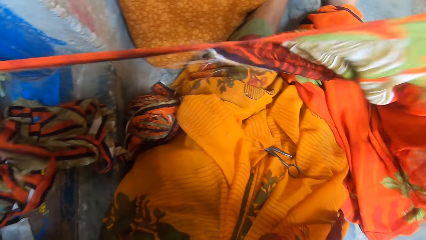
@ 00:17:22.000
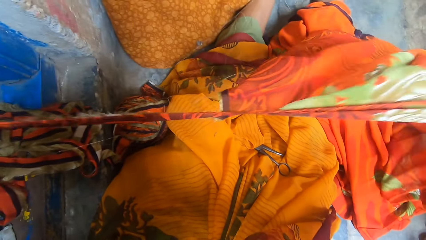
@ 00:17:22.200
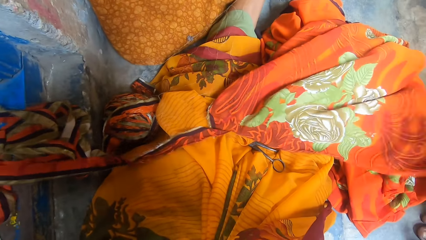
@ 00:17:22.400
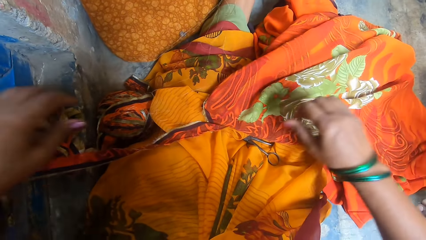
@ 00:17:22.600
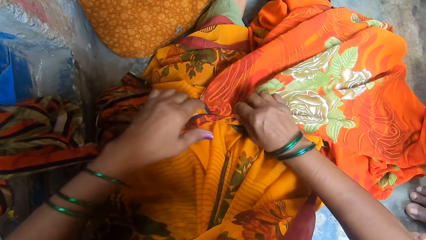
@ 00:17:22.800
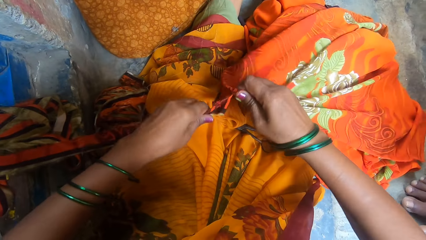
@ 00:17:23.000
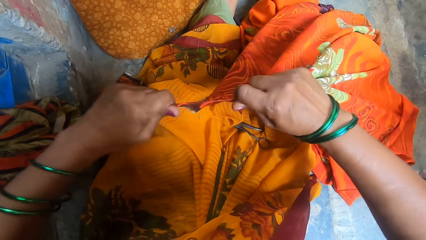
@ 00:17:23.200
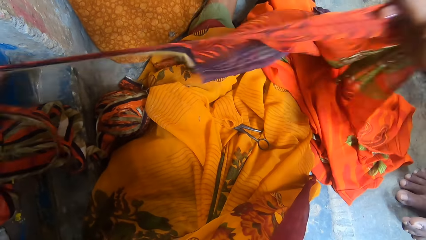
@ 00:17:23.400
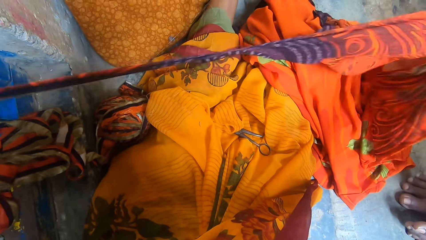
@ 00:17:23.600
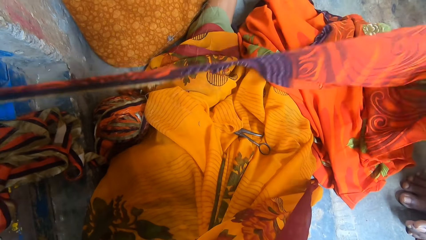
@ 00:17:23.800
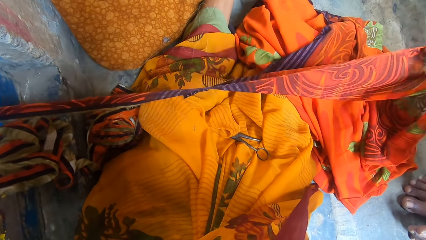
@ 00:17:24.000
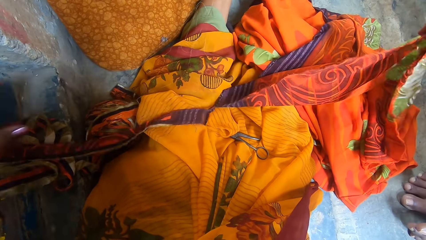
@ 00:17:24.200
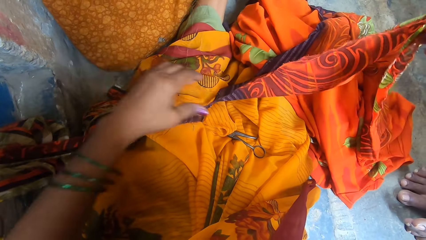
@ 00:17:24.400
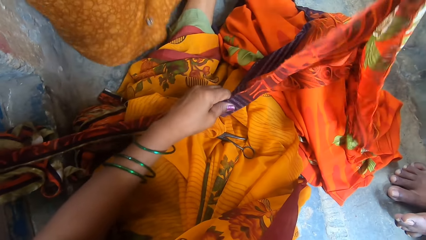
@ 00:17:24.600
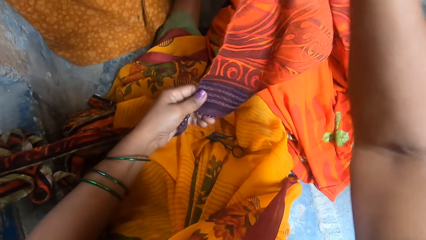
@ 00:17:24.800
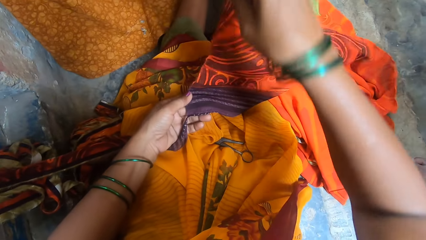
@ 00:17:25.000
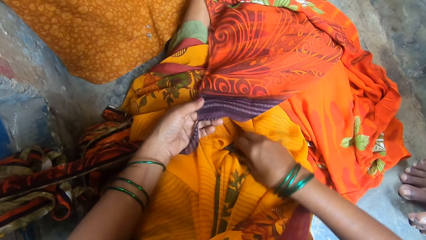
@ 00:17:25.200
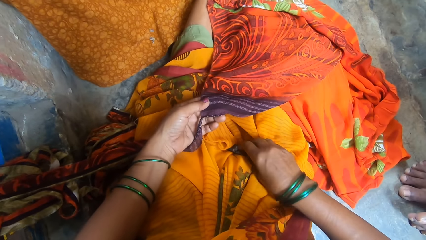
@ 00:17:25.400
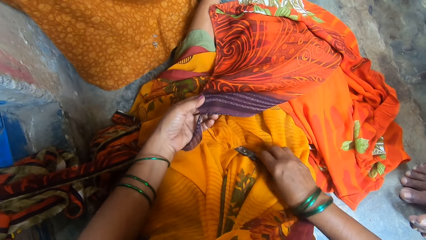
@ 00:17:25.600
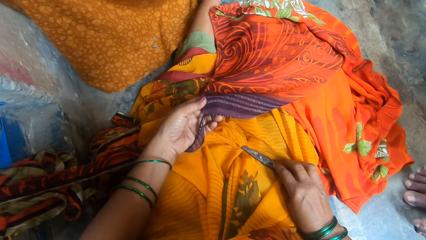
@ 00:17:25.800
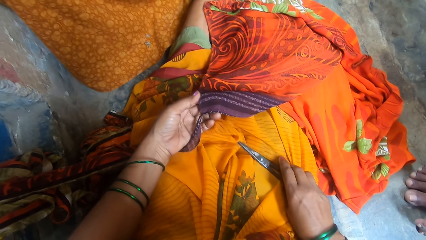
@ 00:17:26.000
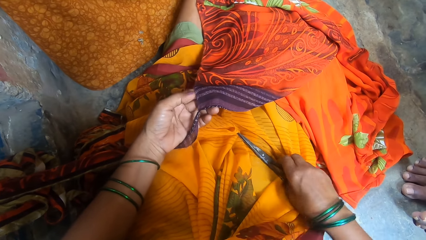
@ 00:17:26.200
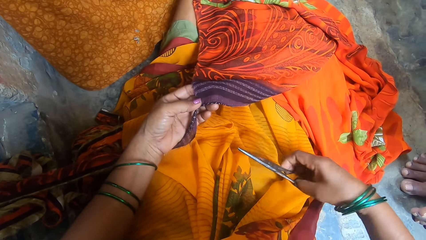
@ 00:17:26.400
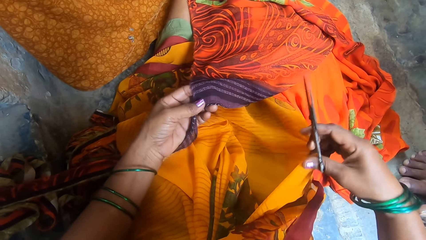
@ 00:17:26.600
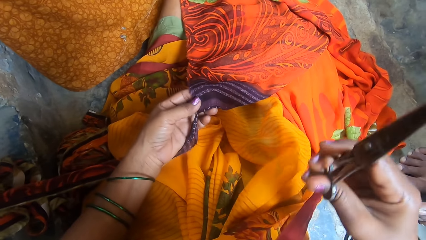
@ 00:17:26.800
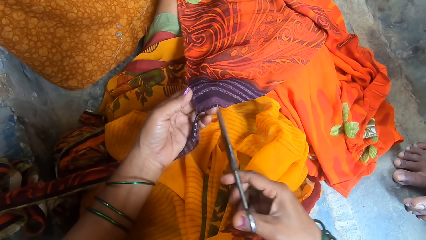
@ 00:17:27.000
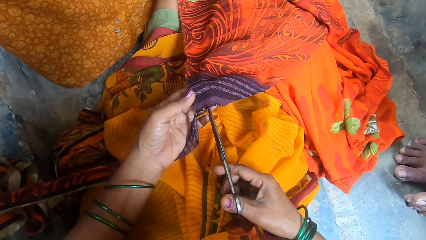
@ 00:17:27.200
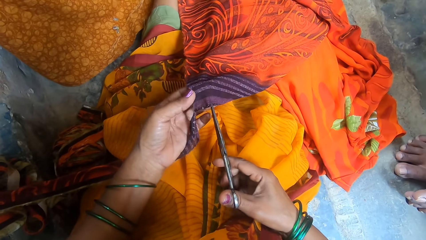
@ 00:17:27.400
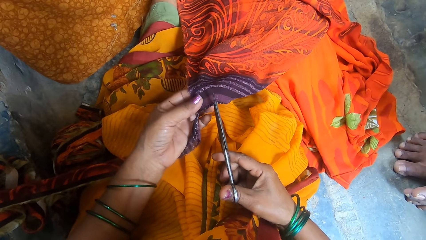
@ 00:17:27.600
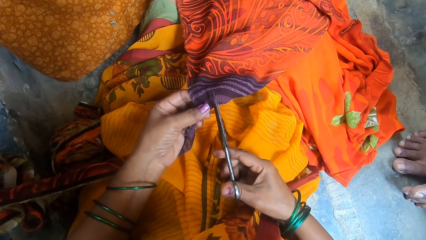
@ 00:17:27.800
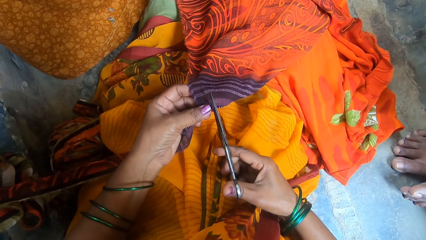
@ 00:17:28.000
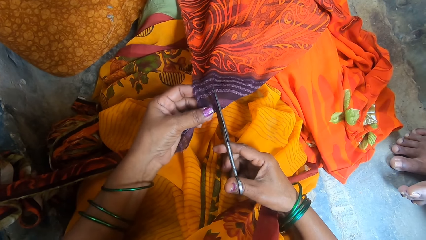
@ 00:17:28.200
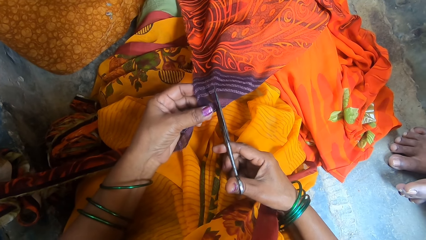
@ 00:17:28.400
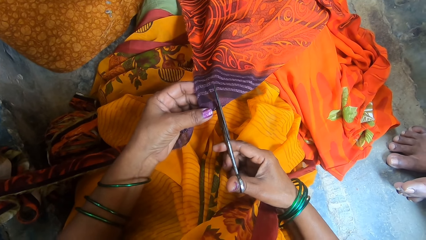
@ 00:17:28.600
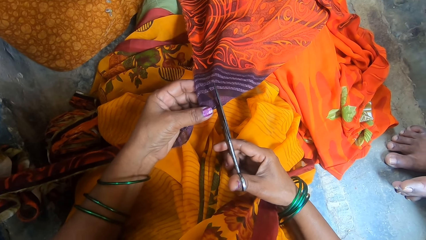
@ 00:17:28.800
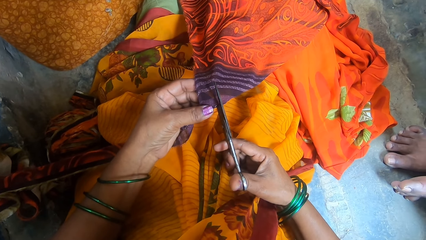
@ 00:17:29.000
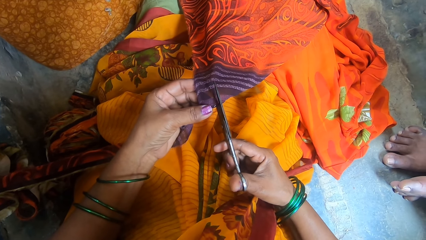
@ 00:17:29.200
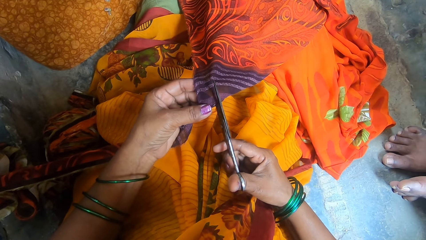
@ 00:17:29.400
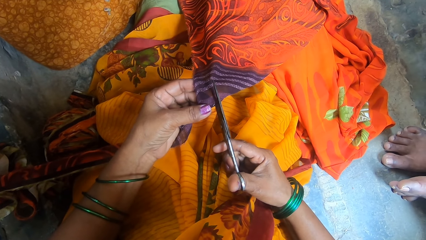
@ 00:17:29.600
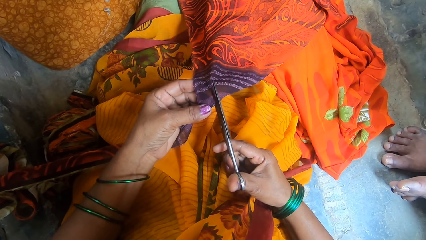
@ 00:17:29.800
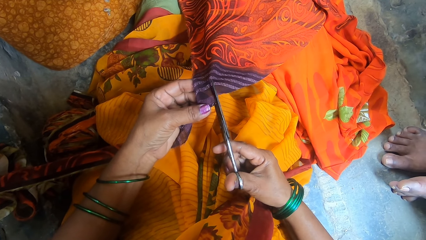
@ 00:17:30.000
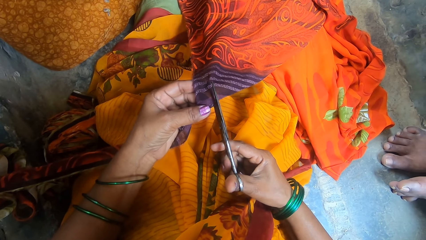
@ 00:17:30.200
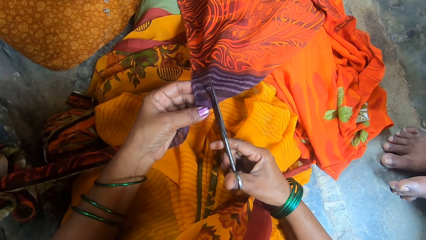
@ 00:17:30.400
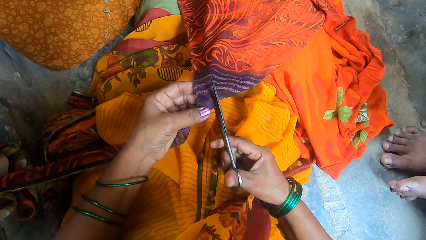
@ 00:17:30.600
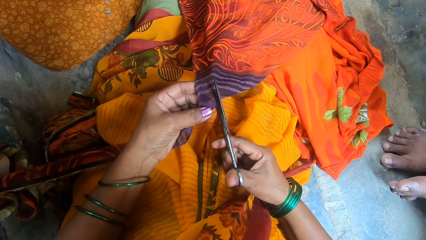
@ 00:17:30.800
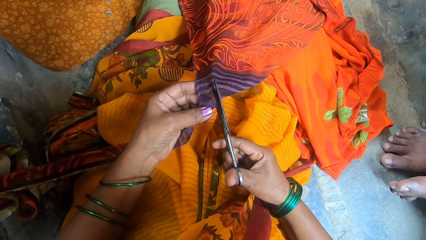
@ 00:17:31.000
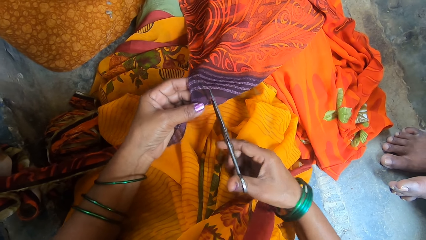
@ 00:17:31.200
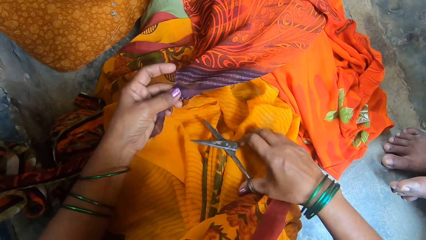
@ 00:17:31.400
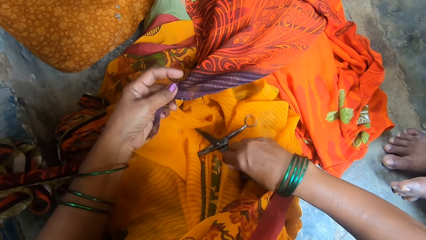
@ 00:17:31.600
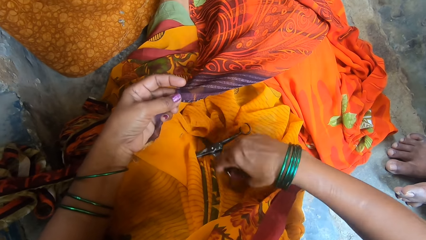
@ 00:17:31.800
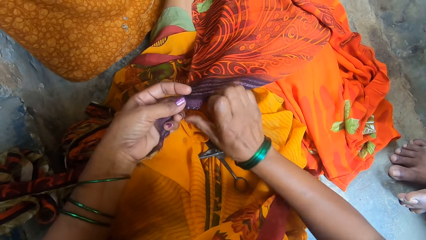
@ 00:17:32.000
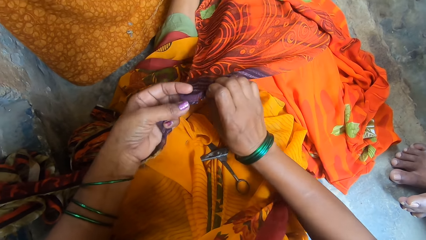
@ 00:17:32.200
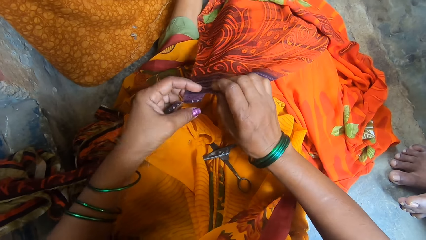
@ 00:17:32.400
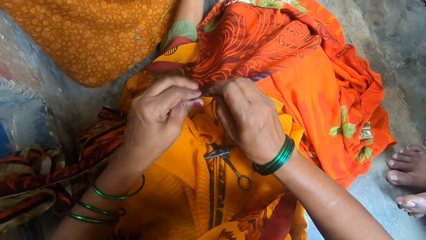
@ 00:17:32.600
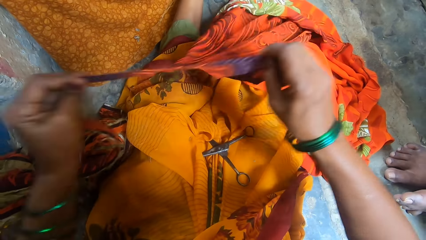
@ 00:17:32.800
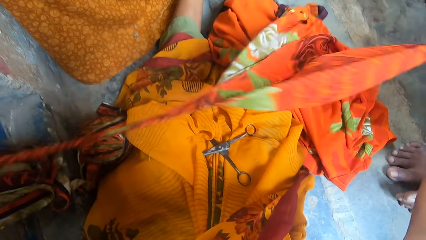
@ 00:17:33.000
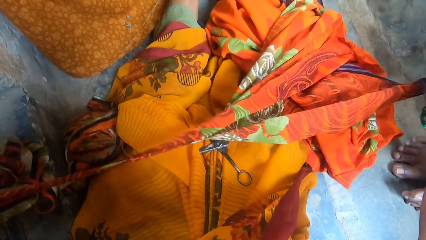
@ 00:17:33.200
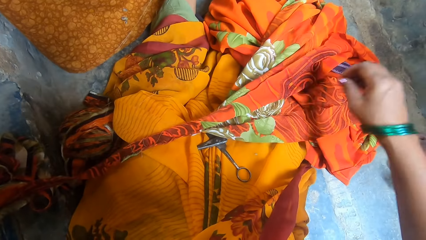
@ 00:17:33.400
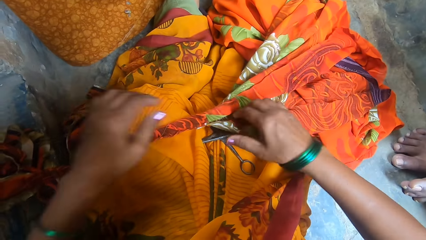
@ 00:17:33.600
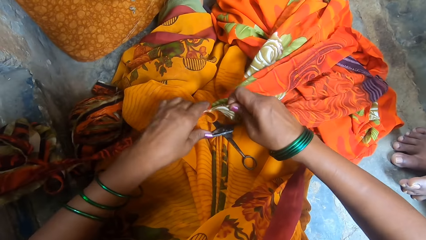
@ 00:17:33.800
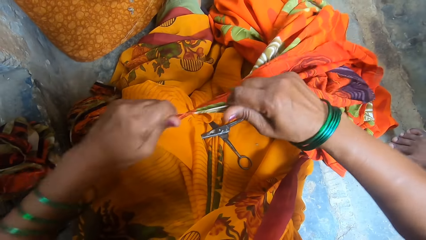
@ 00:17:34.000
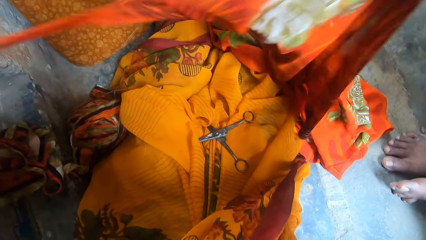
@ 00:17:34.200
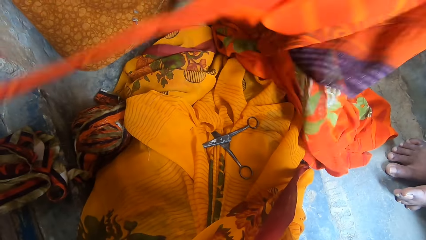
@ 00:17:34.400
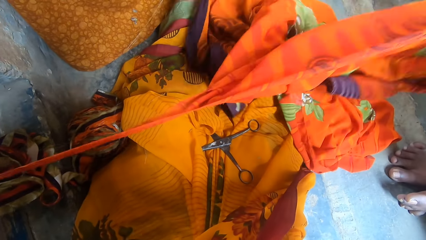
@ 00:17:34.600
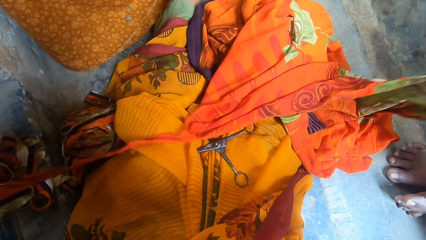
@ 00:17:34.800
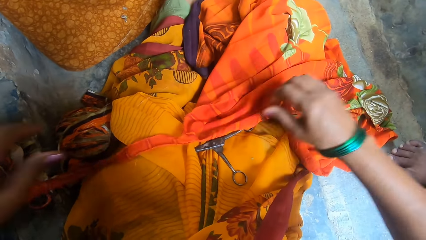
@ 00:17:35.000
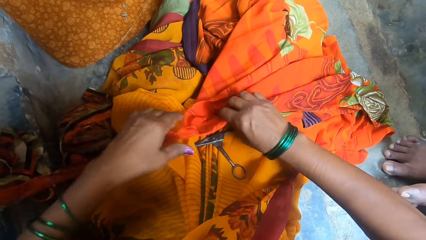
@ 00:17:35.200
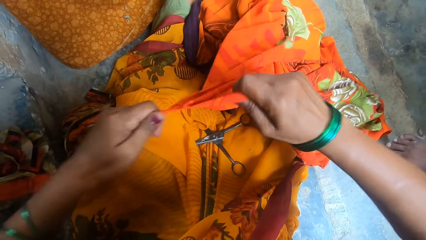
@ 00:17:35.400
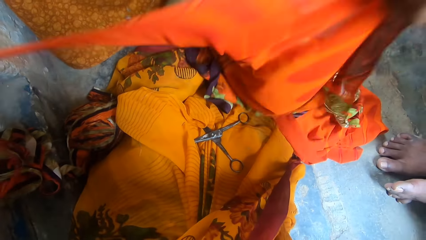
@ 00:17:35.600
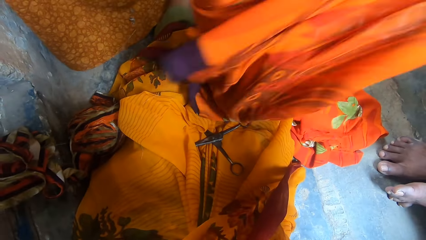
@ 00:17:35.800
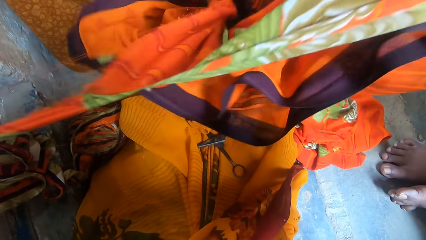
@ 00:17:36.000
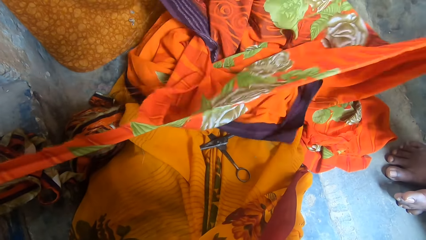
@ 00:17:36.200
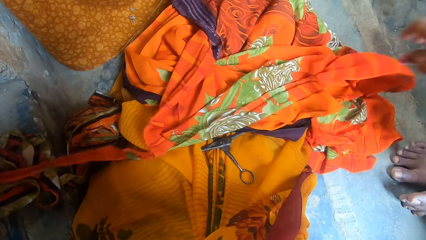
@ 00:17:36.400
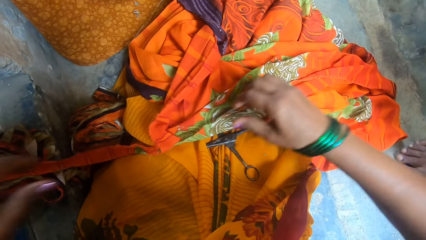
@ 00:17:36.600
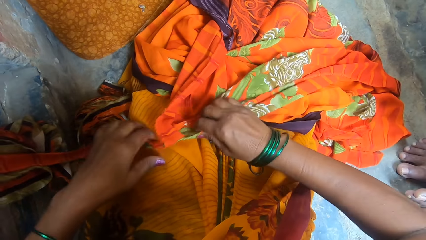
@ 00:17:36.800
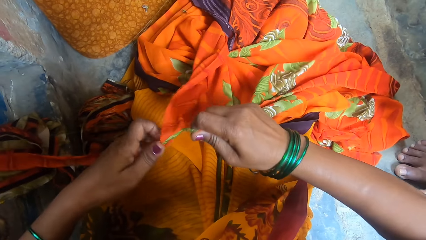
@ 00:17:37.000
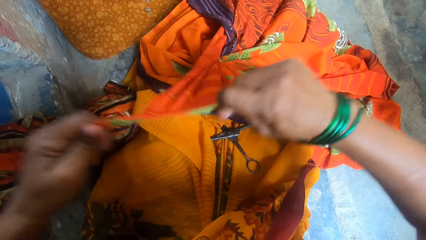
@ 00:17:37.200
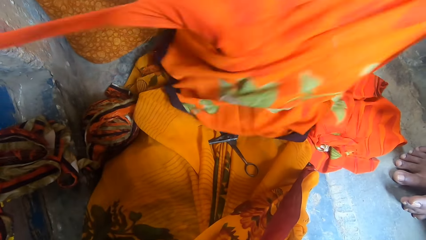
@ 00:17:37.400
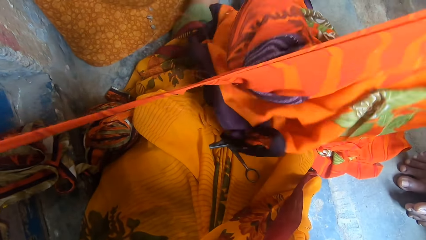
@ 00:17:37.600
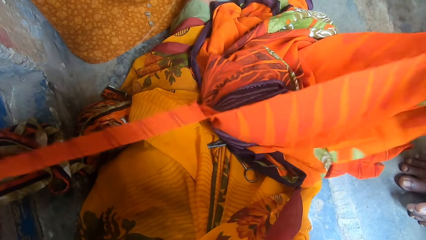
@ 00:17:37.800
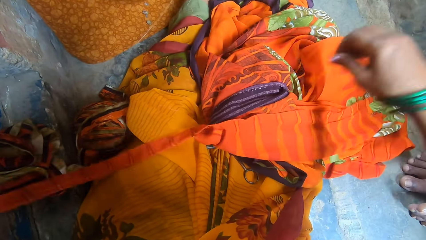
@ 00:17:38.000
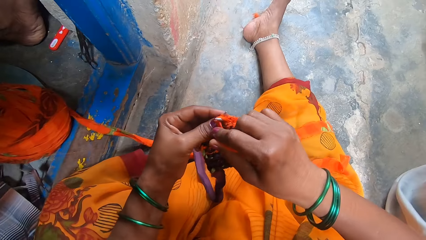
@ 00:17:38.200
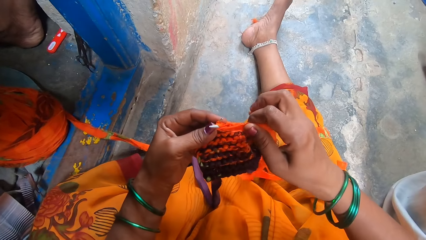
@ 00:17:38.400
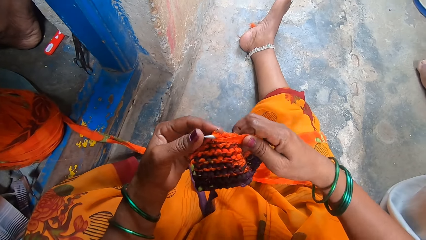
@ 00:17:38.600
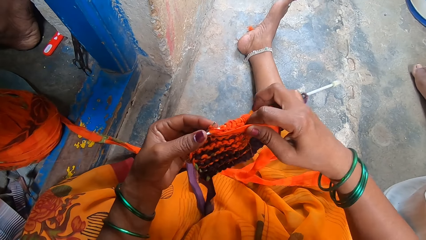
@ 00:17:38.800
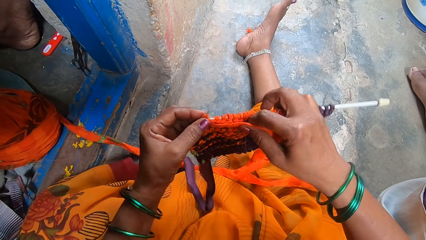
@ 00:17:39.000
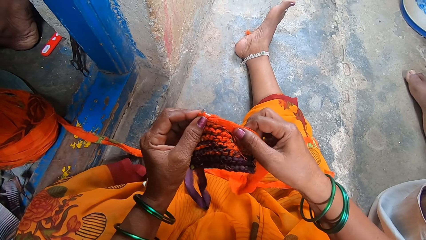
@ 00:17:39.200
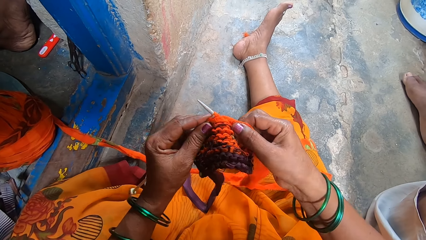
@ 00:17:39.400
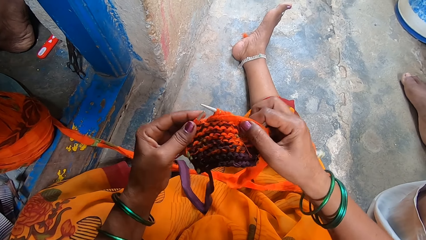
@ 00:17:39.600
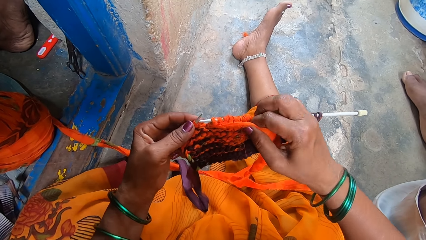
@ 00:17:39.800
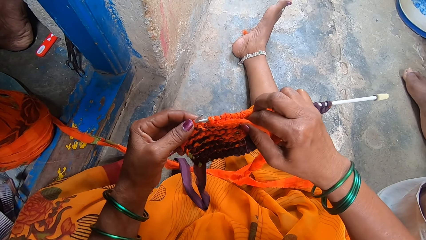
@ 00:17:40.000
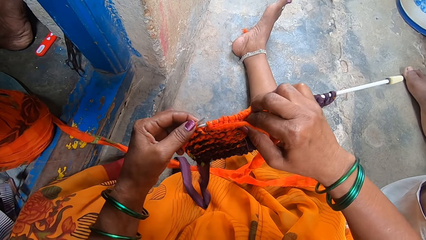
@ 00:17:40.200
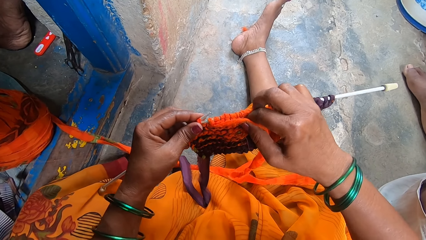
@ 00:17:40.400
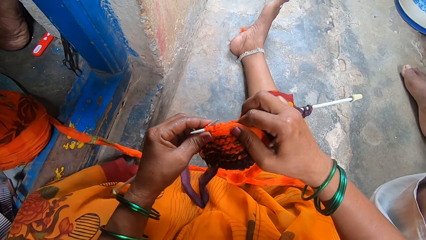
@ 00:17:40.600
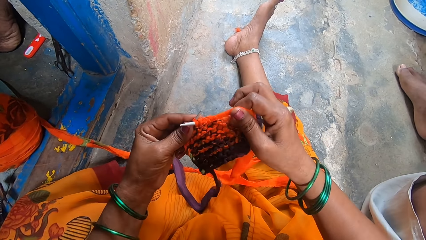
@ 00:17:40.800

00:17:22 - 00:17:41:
The camera wearer picks up the scissors. They cut the cloth garment with the scissors. They put down the scissors. They hold the cloth. They tear the cloth with hands. They knit the fabric. They sew the cloth with a needle.
